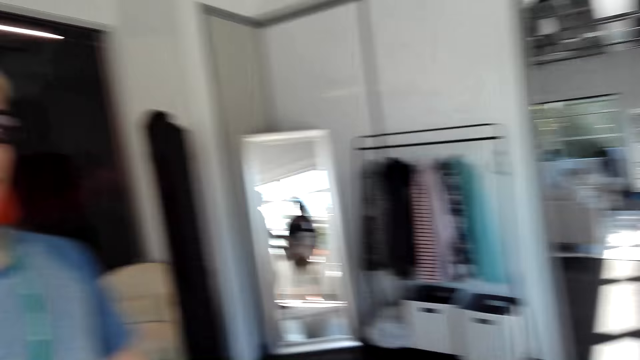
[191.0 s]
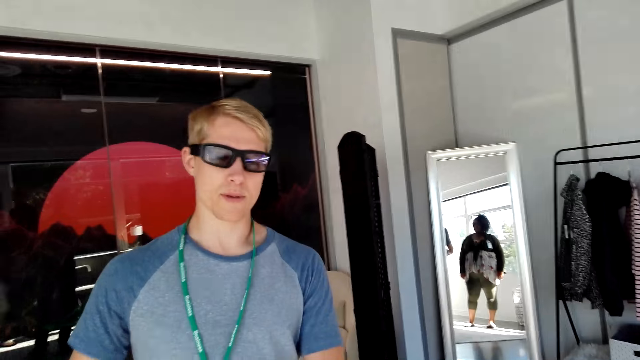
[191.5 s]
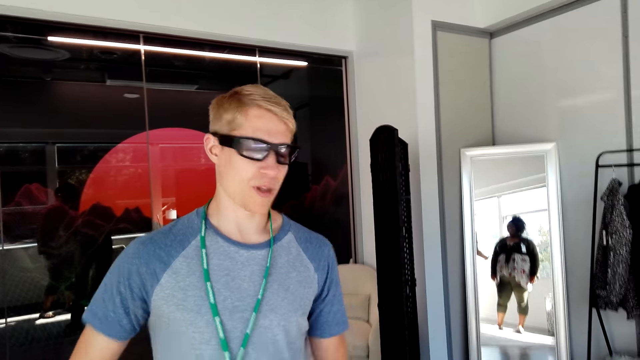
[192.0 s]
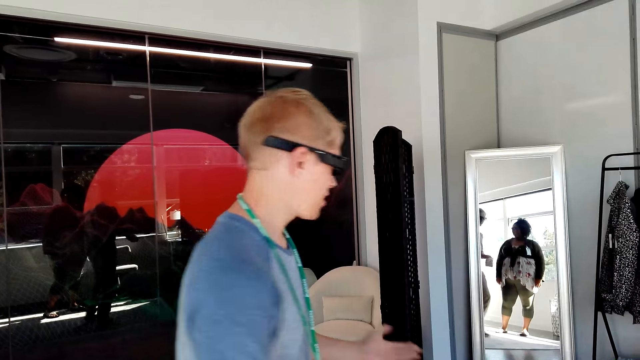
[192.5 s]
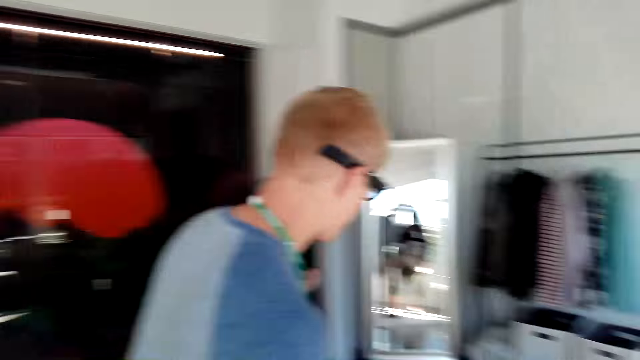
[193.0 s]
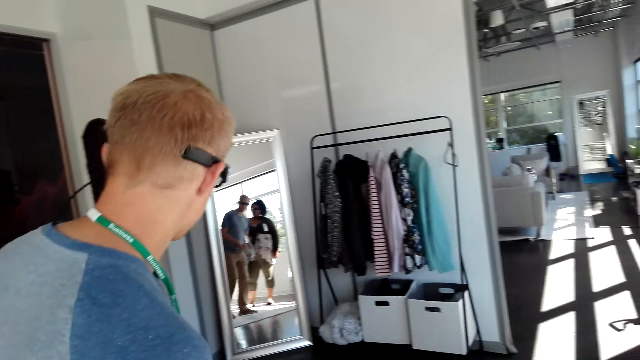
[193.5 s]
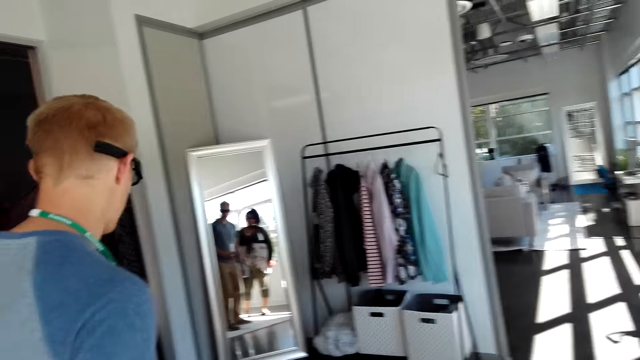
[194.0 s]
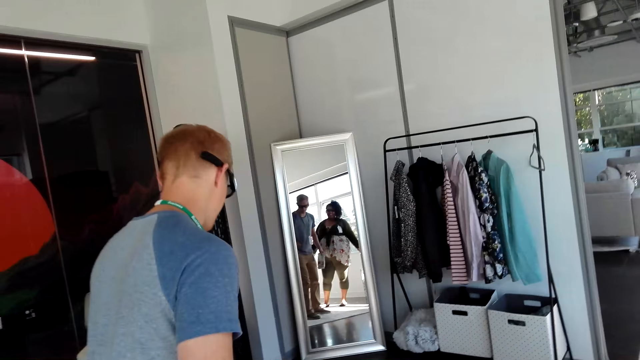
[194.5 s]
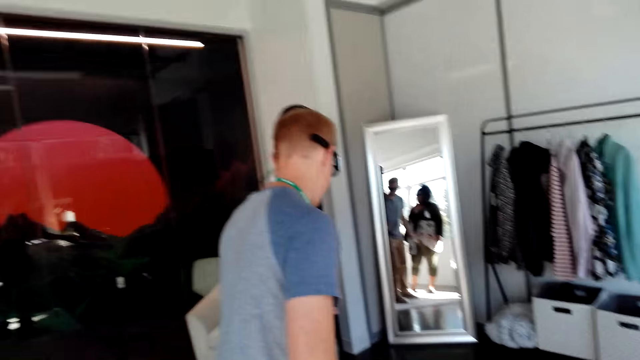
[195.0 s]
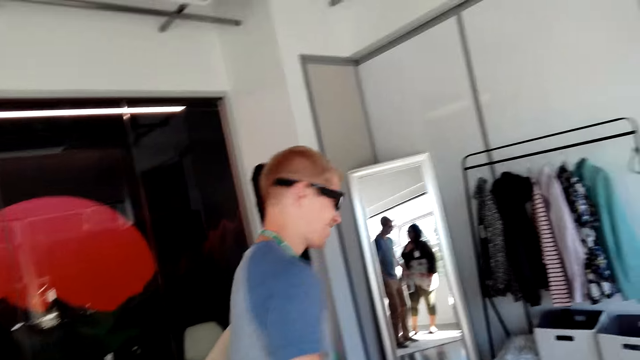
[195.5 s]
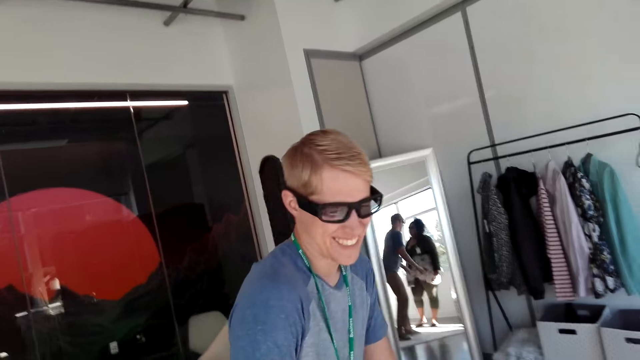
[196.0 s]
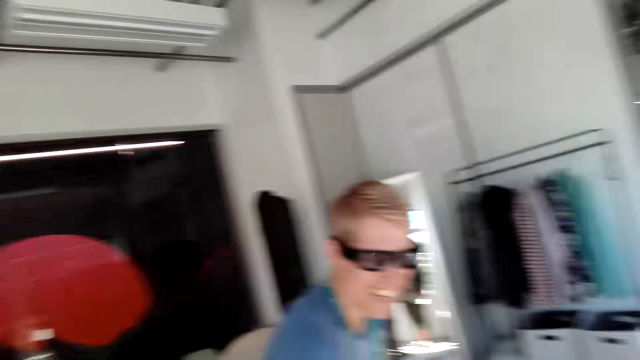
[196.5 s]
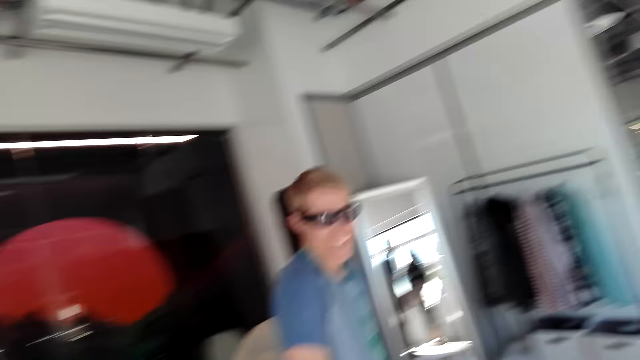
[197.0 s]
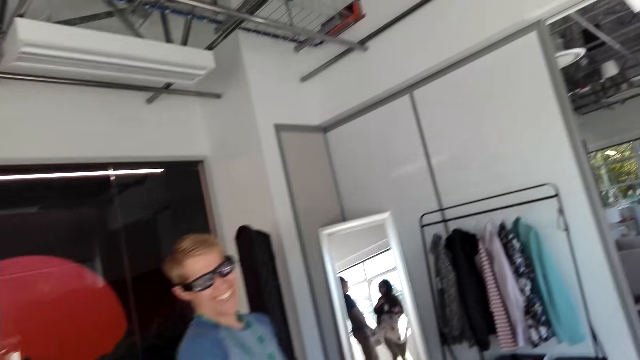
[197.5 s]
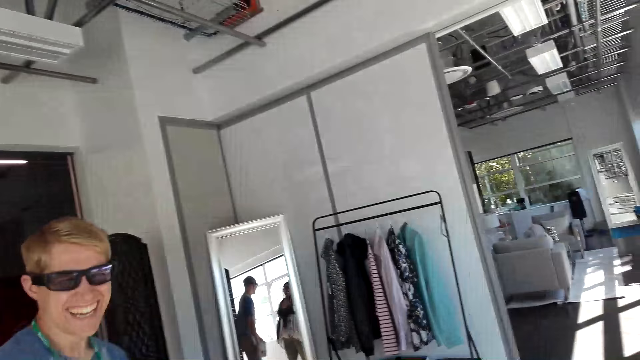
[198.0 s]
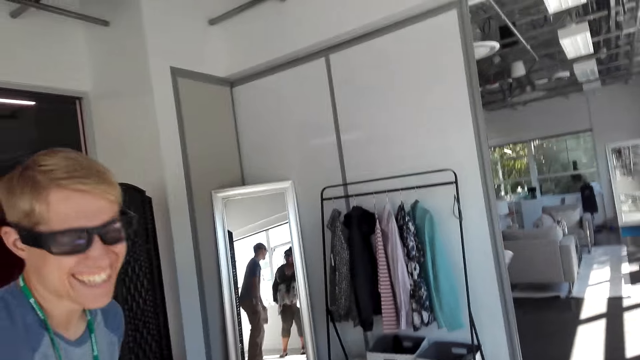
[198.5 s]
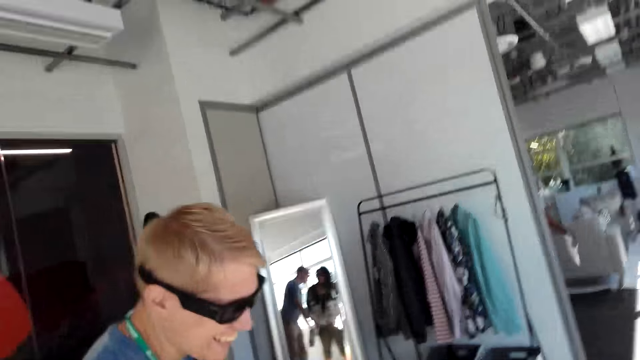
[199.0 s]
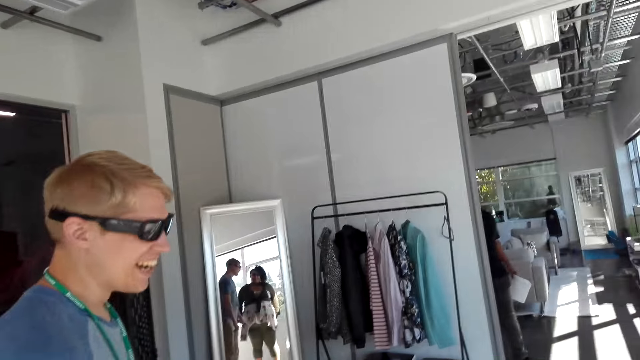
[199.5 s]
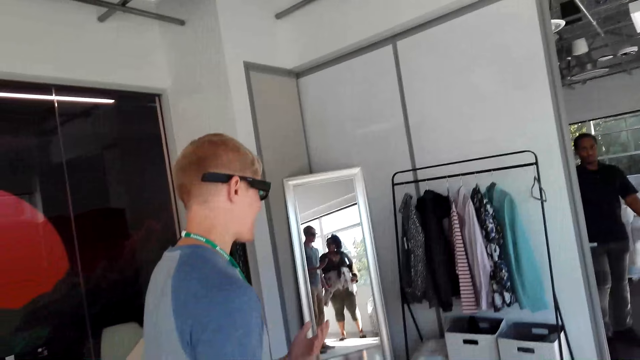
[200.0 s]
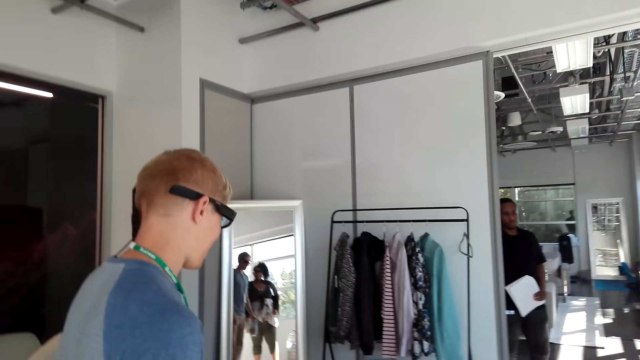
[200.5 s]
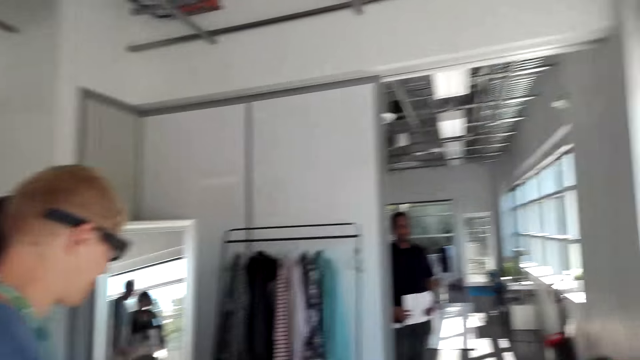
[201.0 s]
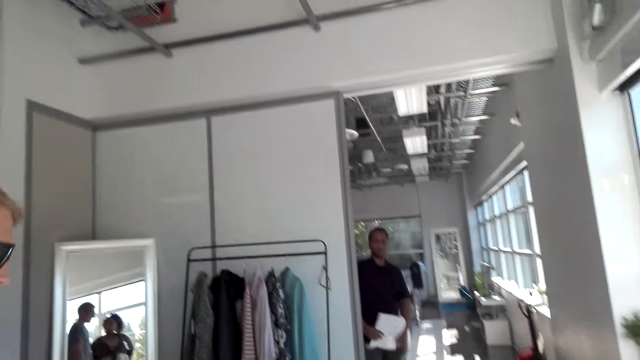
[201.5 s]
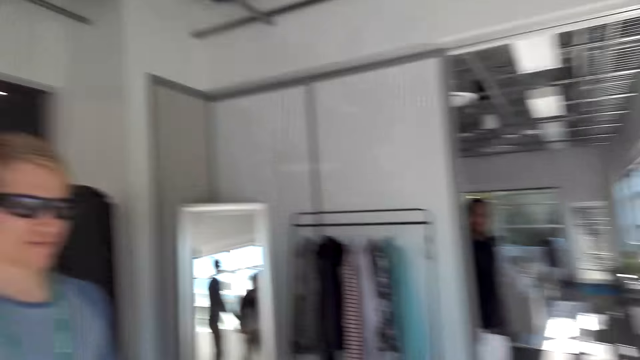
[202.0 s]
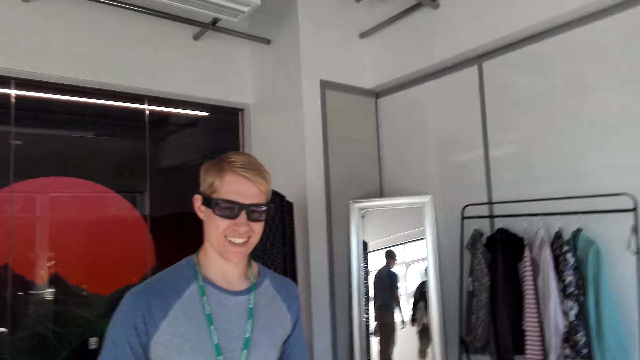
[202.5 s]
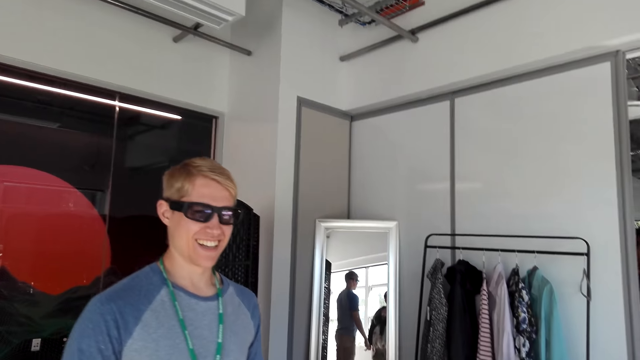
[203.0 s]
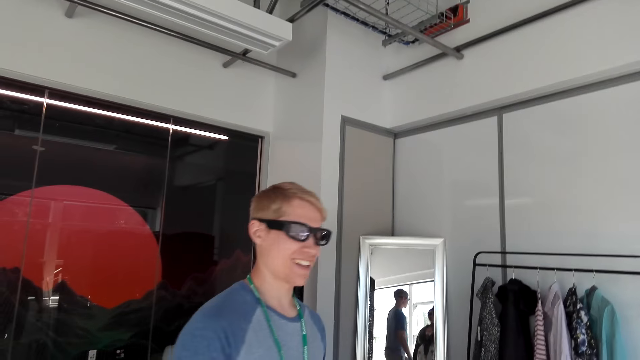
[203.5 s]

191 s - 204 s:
A male touches the closet. The male converses with the camera wearer.

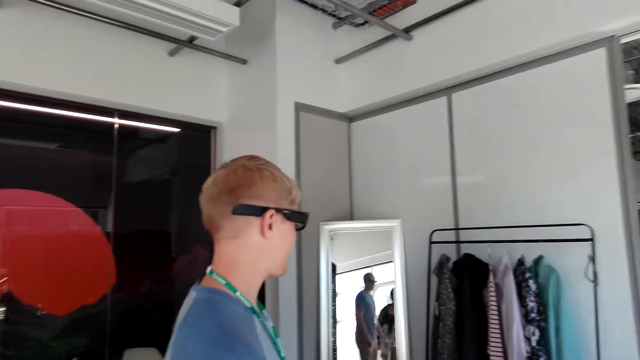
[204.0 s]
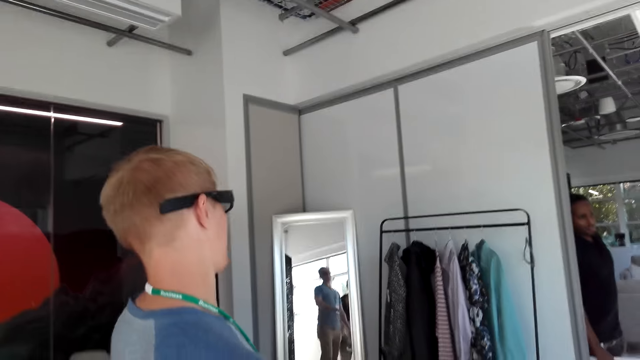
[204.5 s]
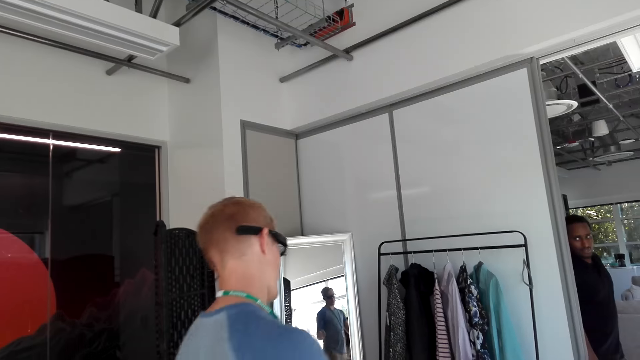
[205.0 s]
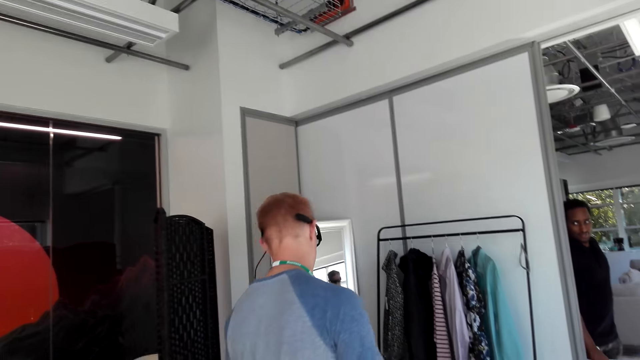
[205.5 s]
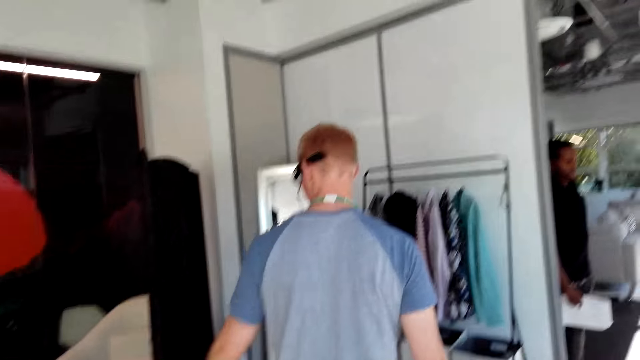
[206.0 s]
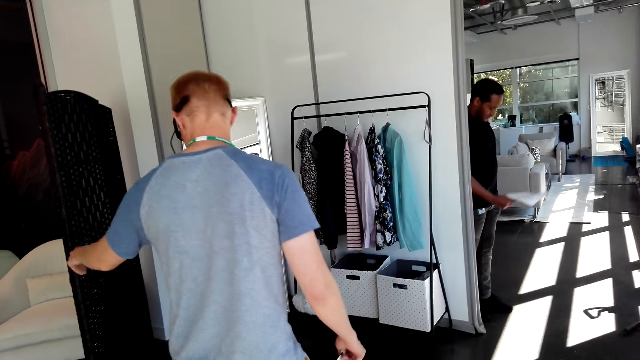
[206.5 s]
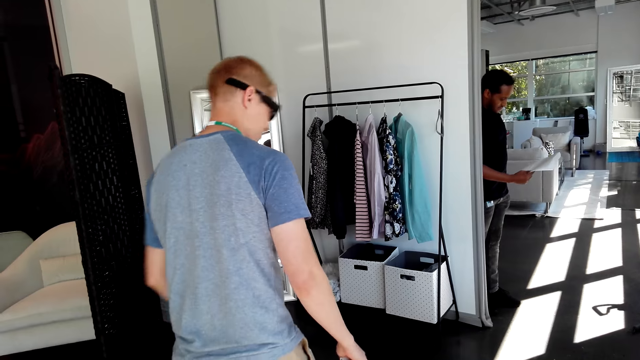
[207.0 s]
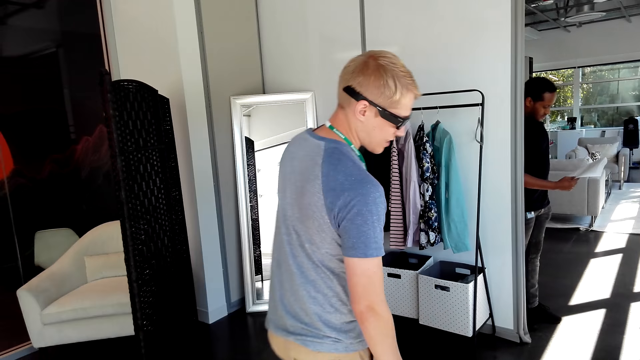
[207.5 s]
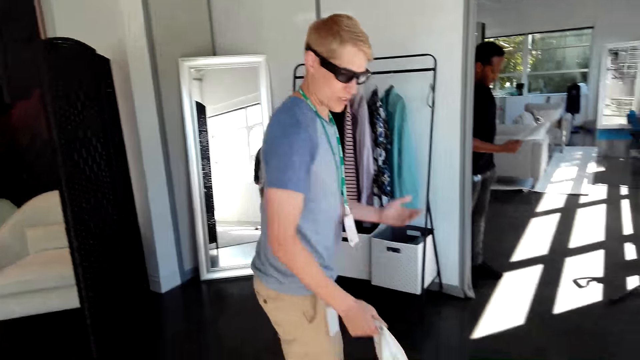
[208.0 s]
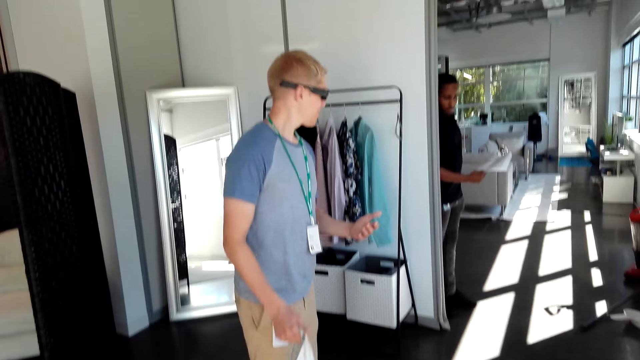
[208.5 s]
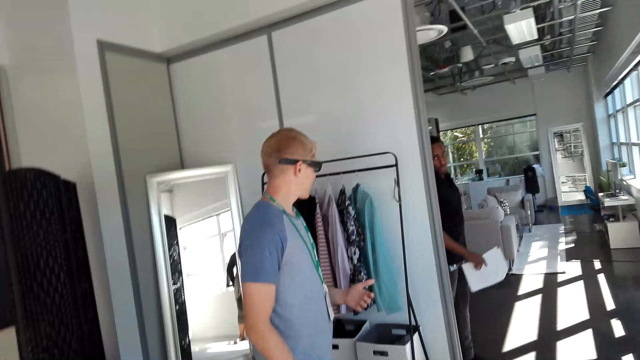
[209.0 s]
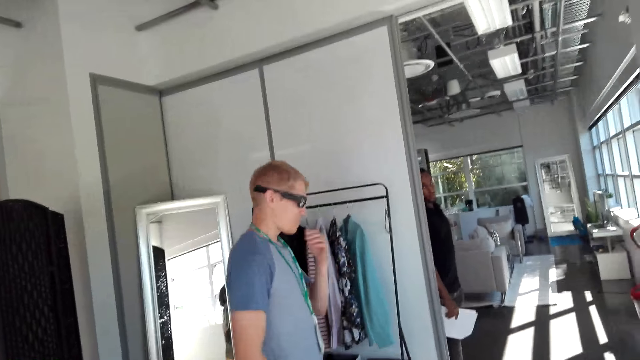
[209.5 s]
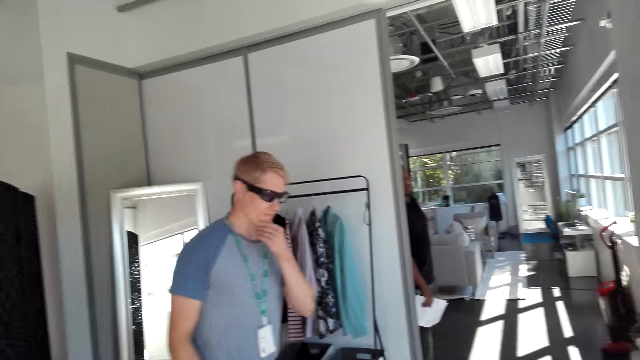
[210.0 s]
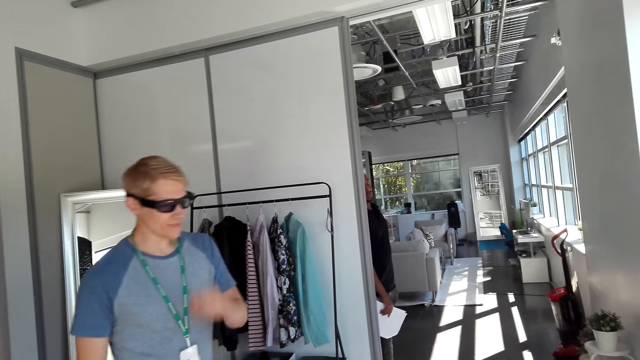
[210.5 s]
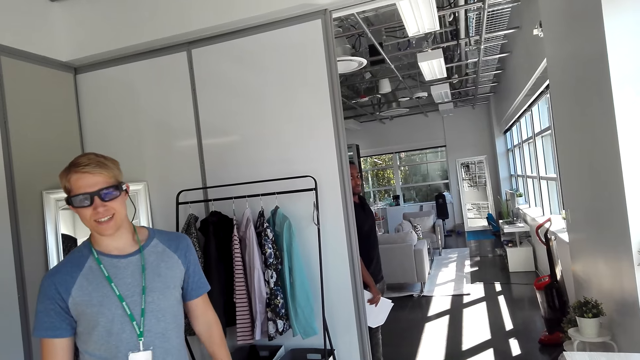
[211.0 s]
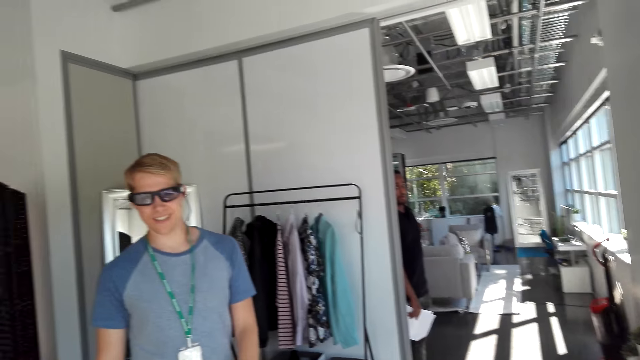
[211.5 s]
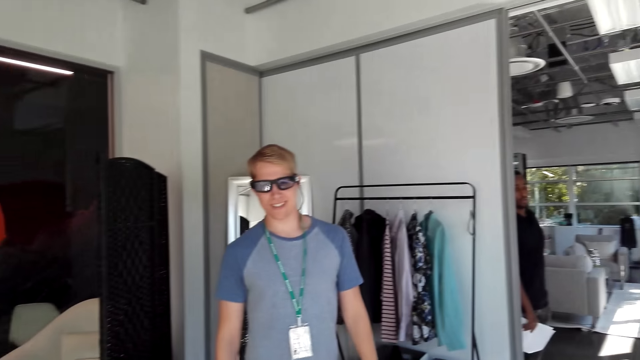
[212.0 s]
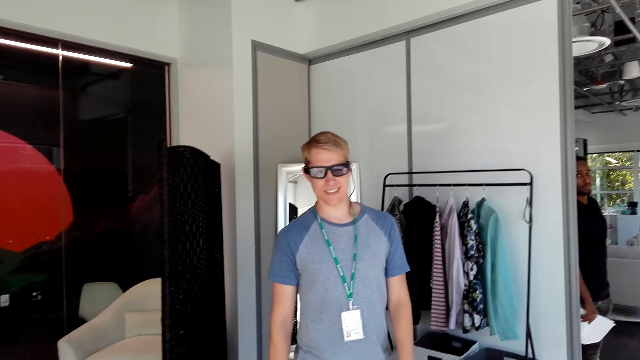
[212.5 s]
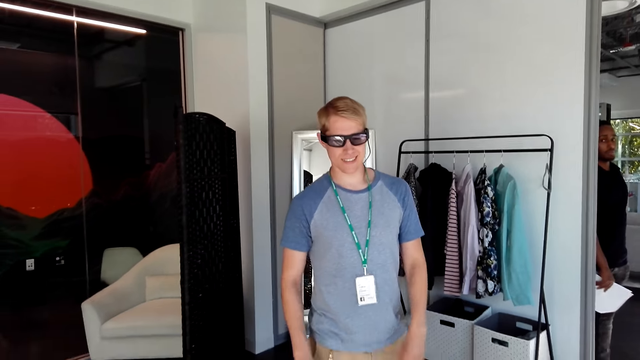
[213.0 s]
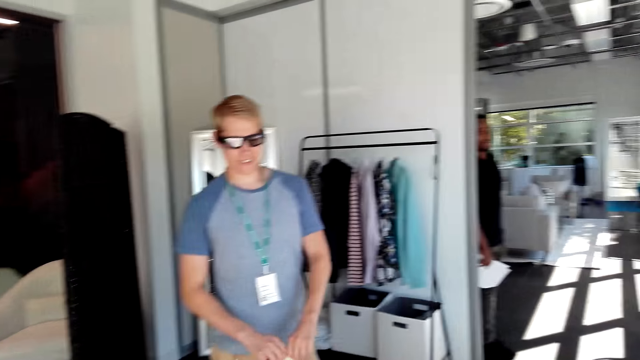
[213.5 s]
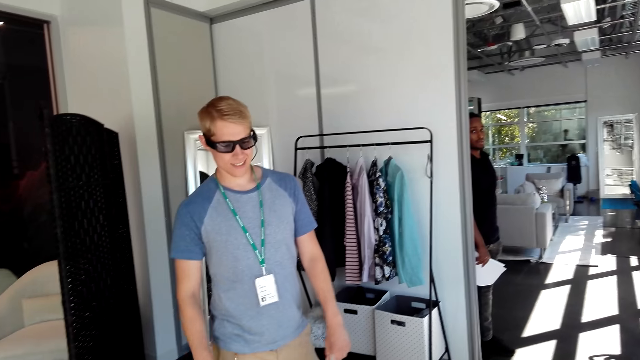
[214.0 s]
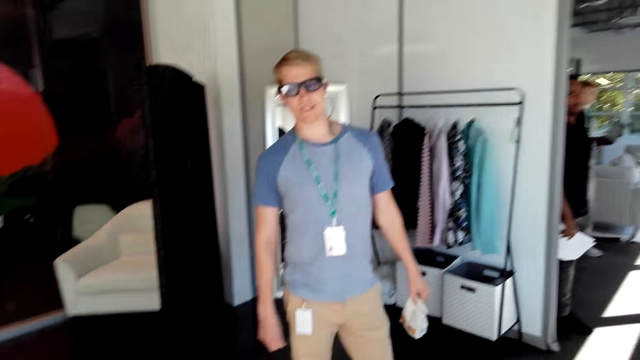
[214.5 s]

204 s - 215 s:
A male touches the closet. Another male reads a paper. The first male does a hand movement. A man points at the hanger. The other male converses with the first male and the camera wearer. The first male holds his chin and converses with the camera wearer.
